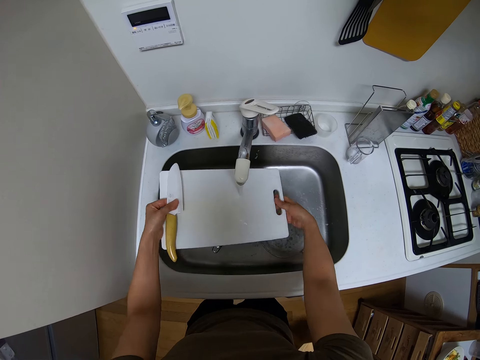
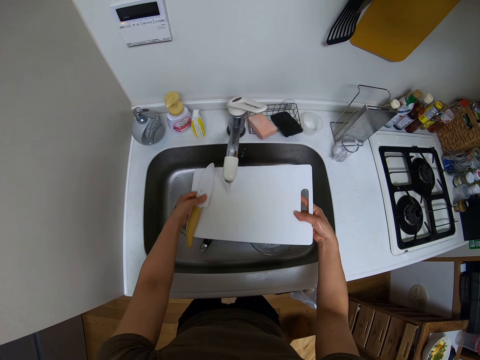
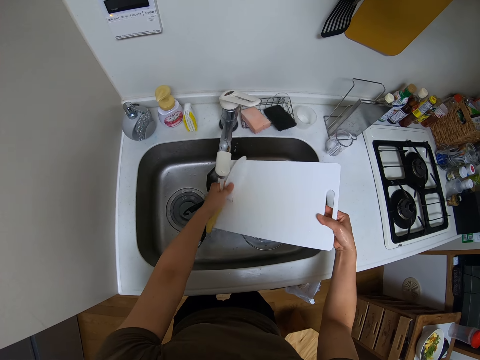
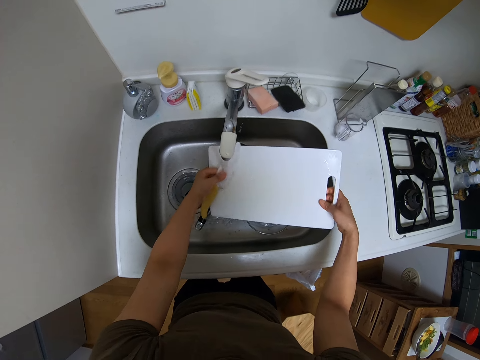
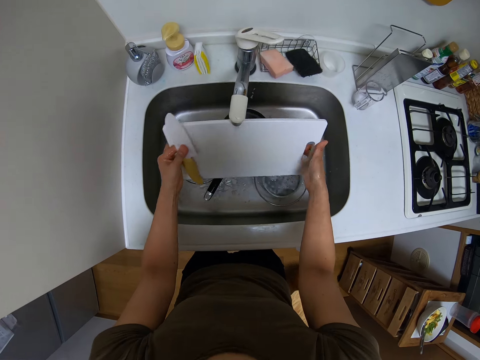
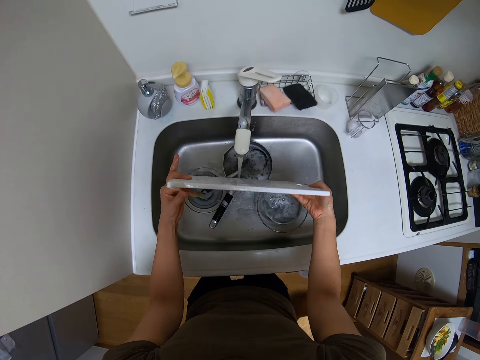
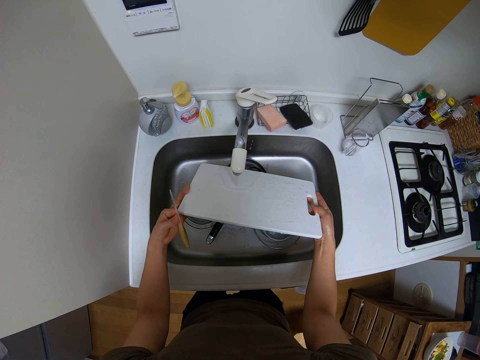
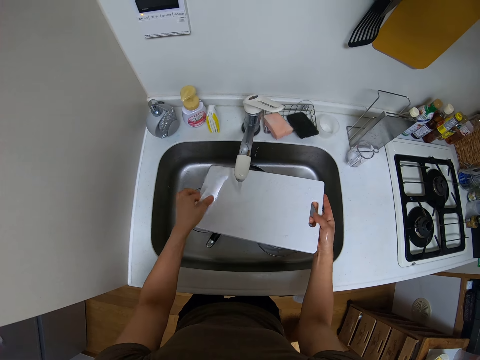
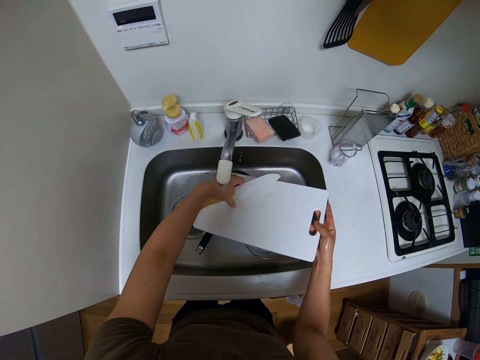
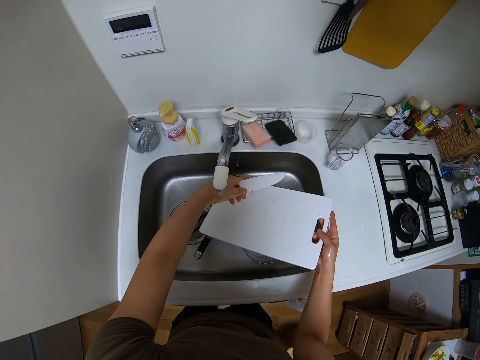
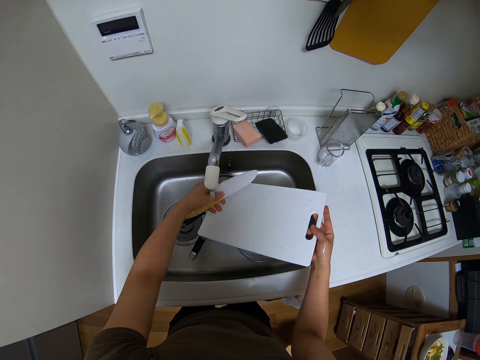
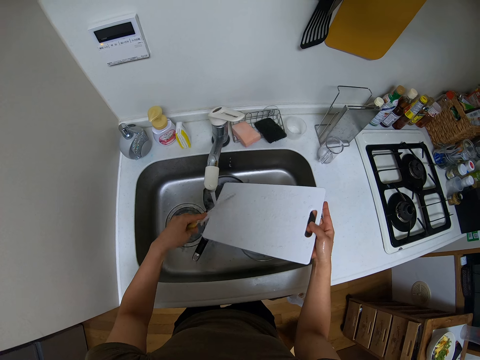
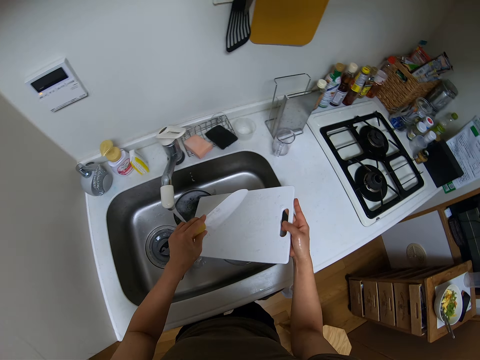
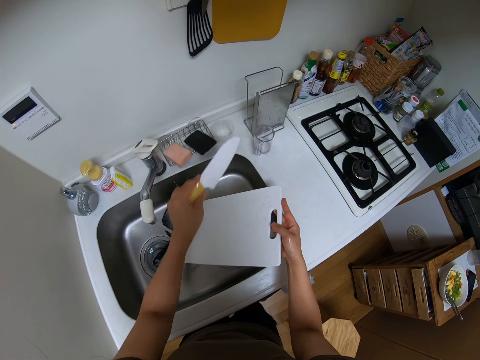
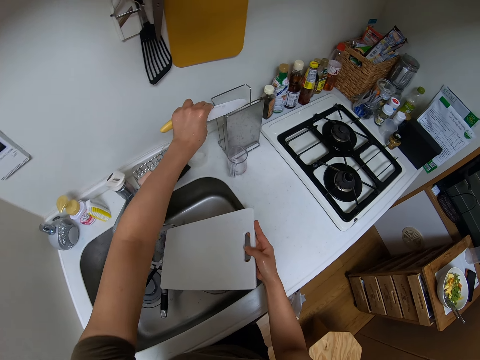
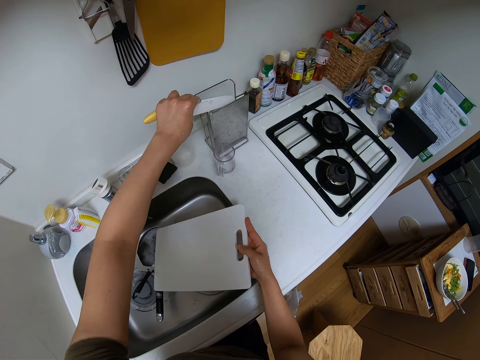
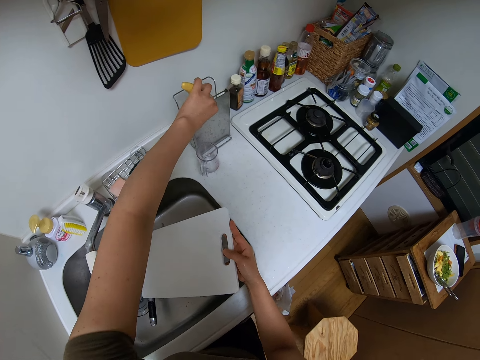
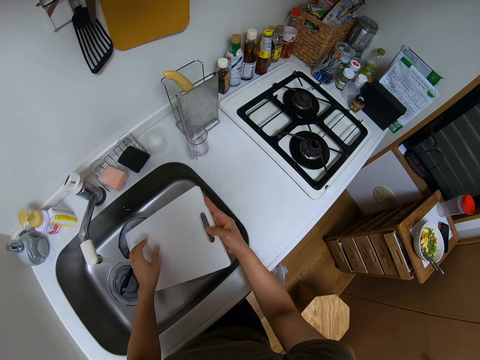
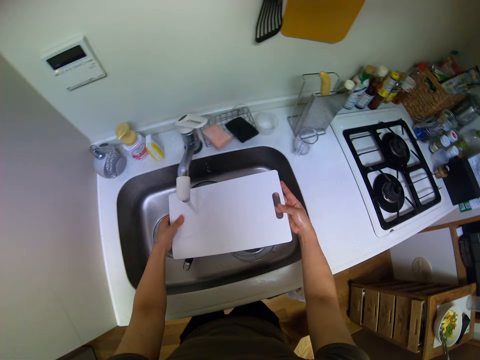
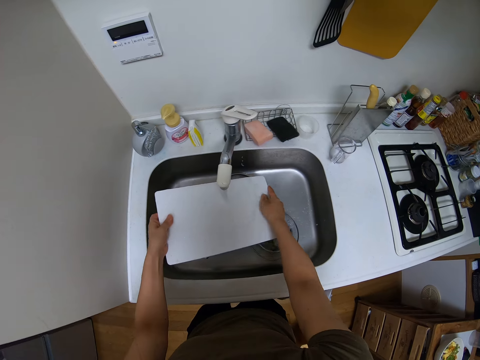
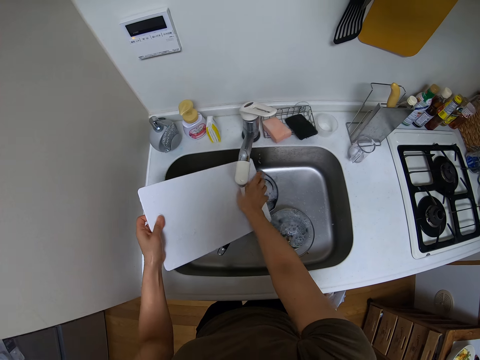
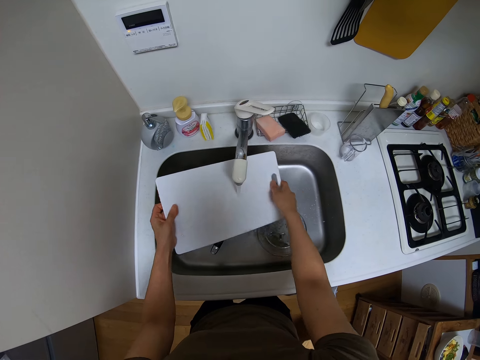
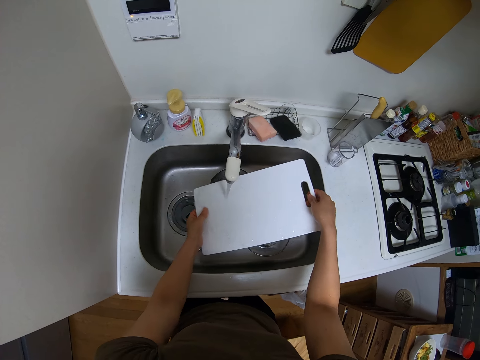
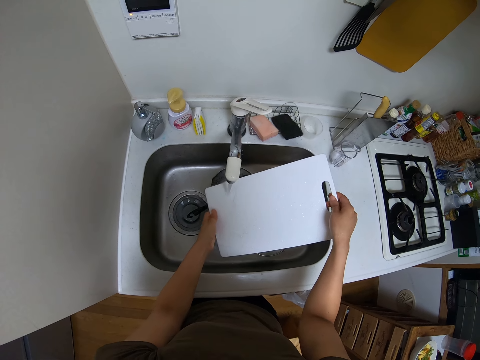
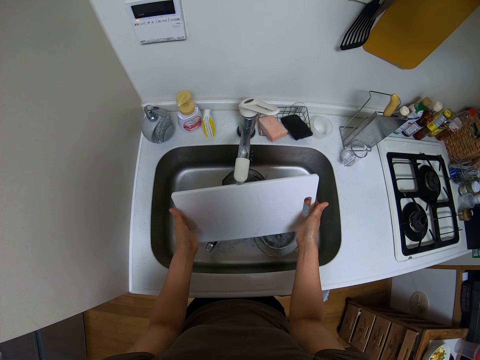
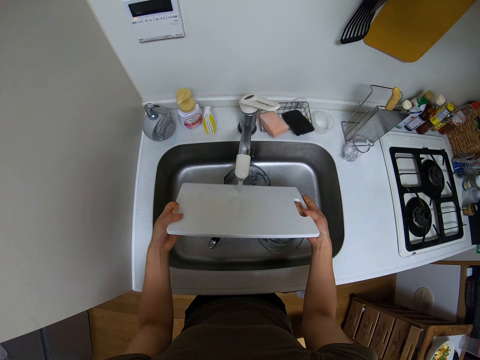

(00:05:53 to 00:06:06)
The camera wearer rinses the knife. They place the knife inside the rack and hold the cutting board. They rinse the cutting board.

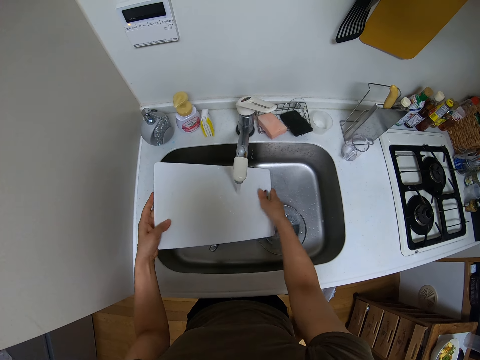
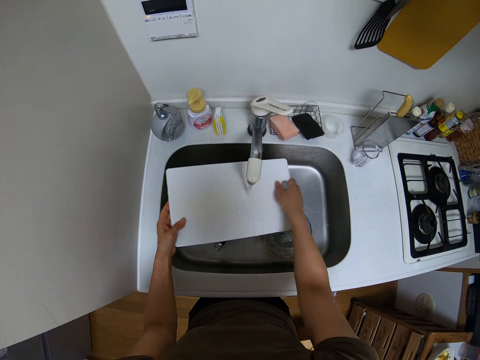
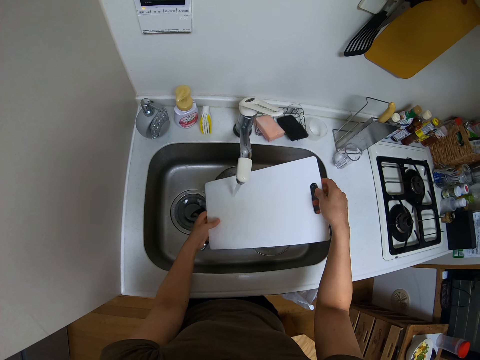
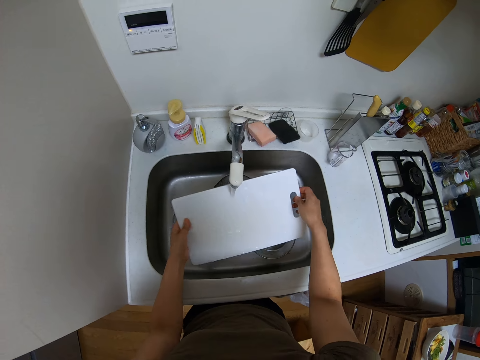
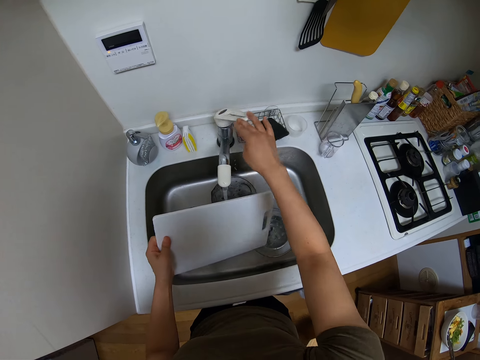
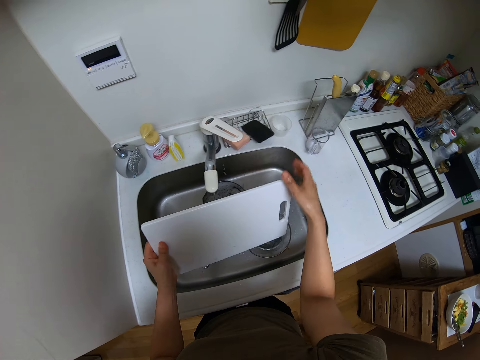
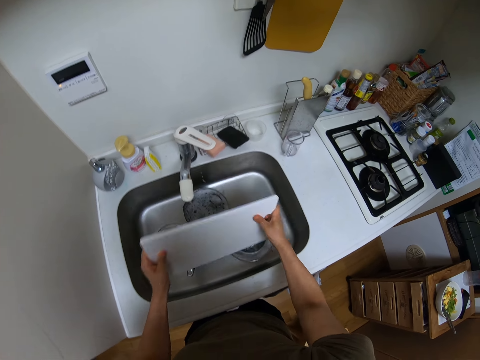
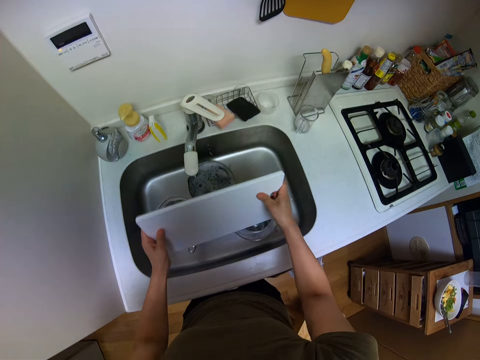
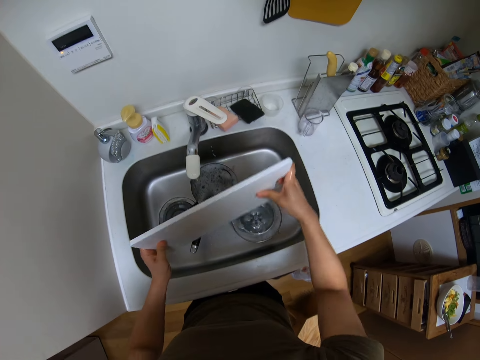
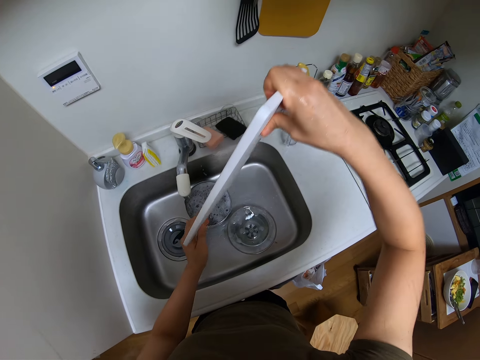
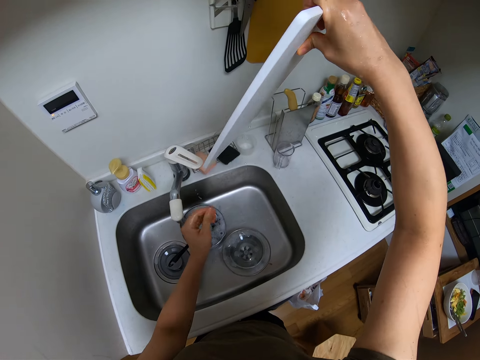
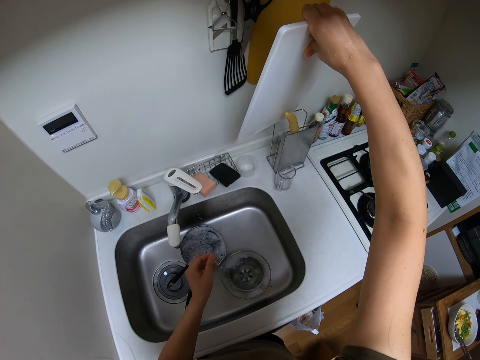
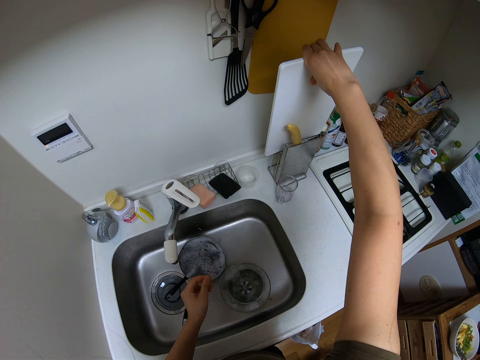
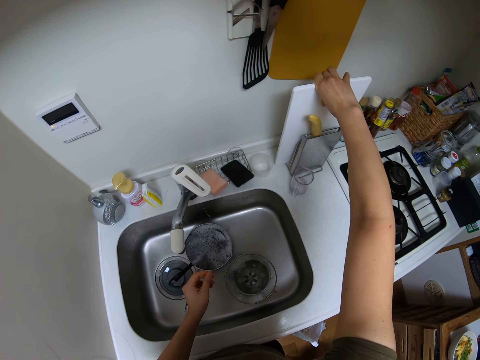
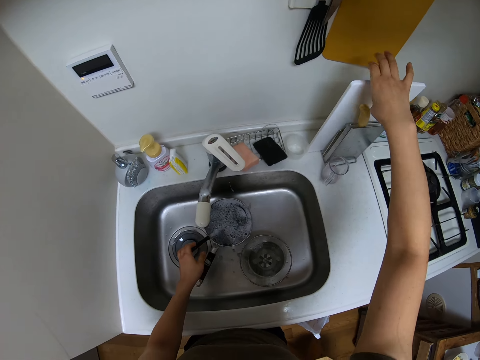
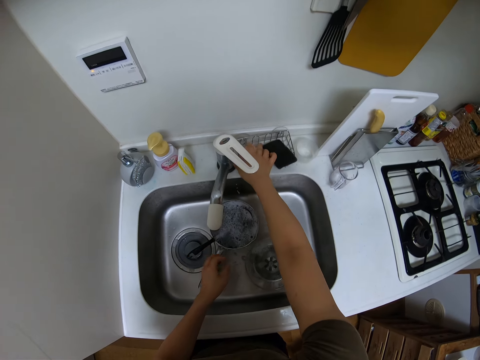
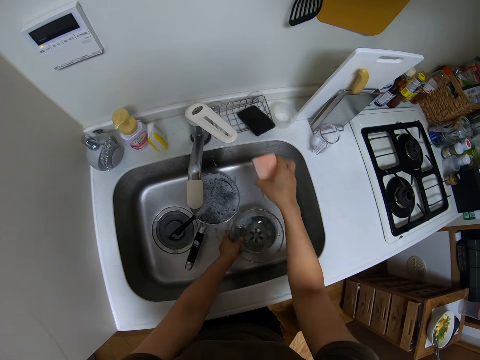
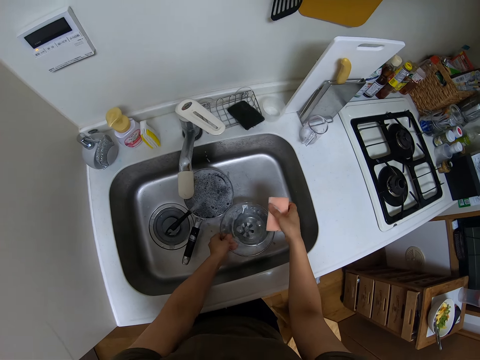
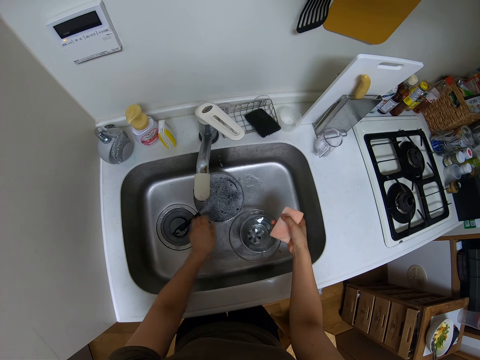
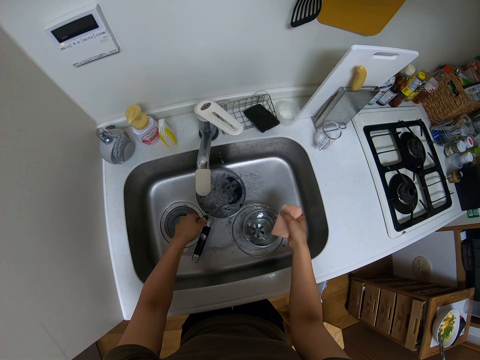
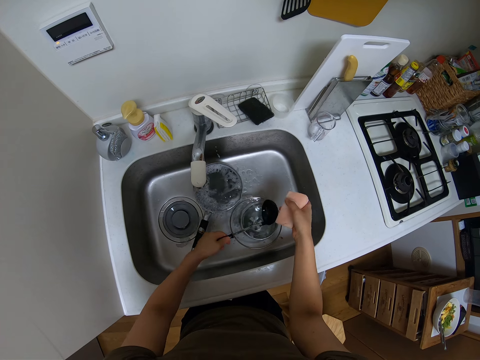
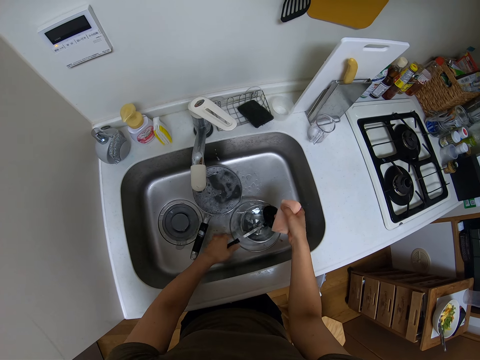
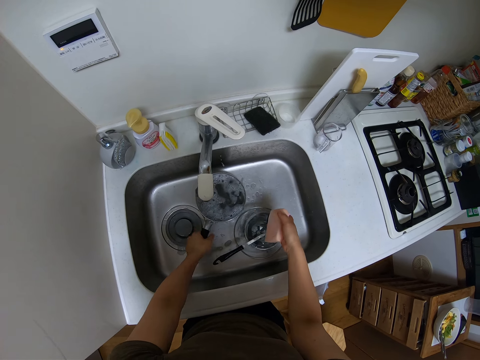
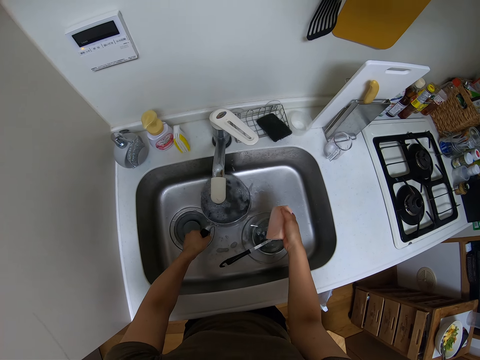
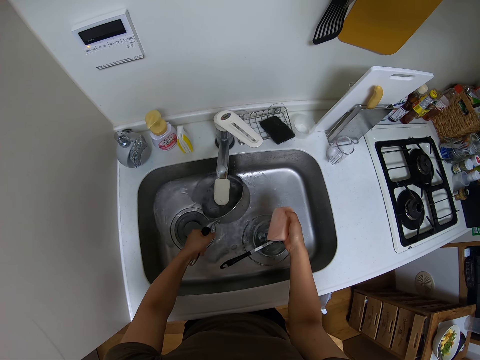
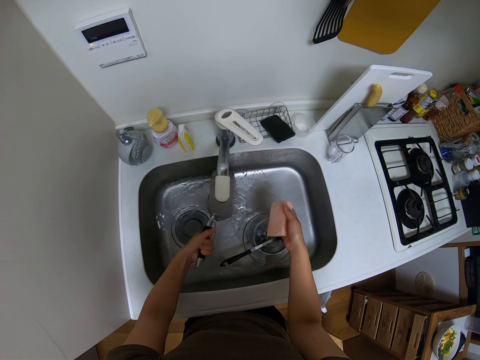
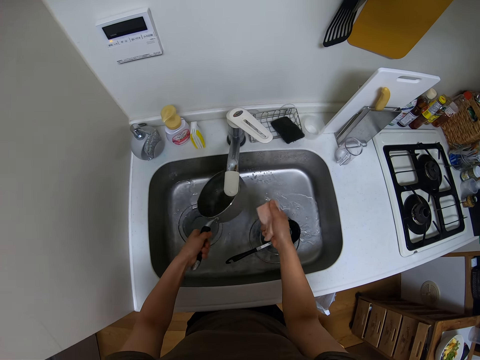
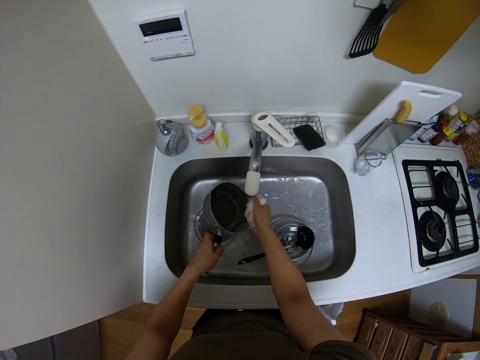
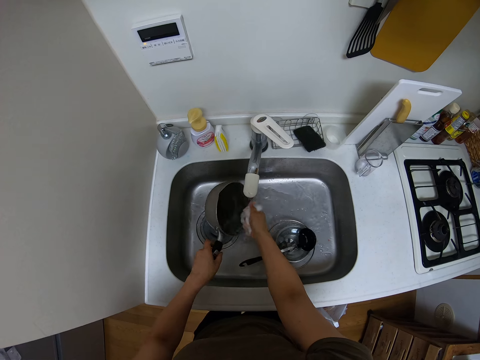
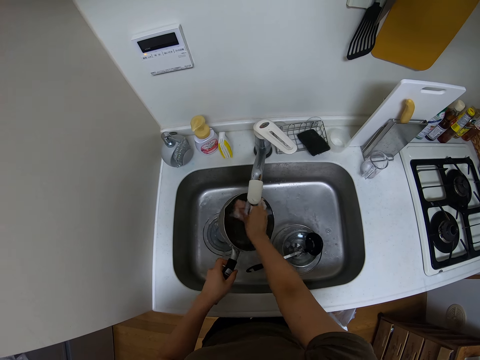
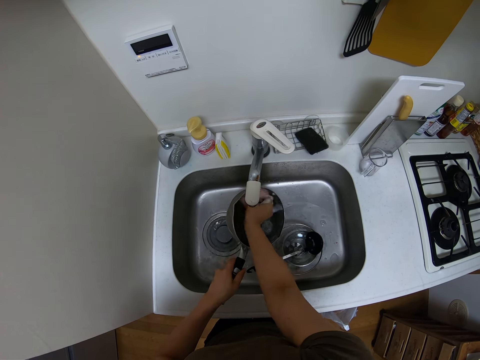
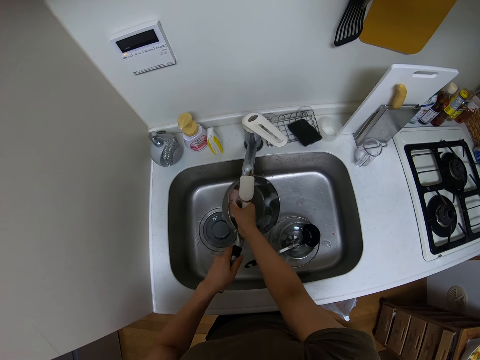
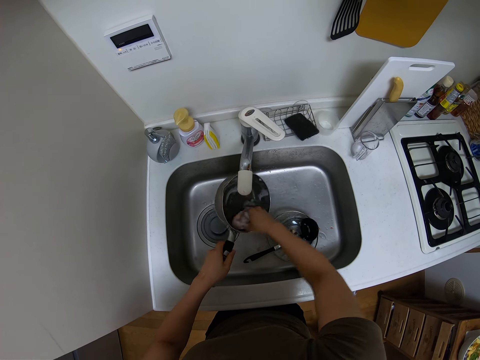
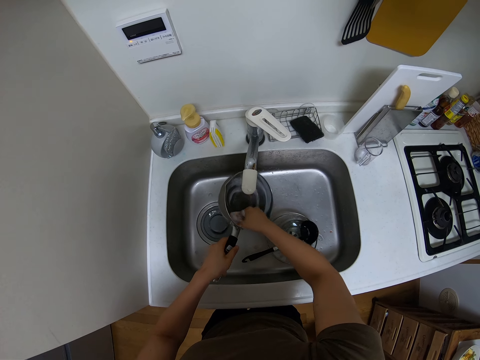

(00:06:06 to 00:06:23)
The camera wearer holds the cutting board and turns the faucet off. They shake water off the cutting board. They place the cutting board on the counter. They grab the scouring pad. They hold the scouring pad and move the ladle. They hold the scouring pad and pour water off the cooking pot. They scrub the cooking pot with the scouring pad.
